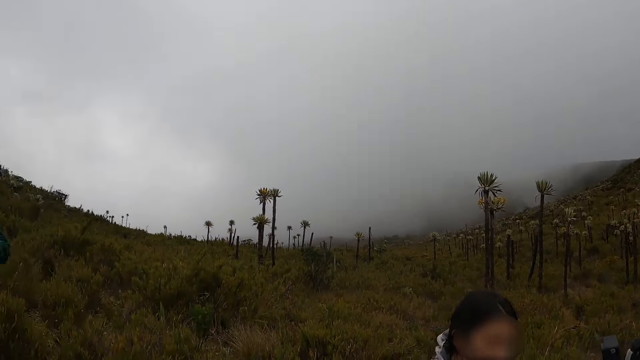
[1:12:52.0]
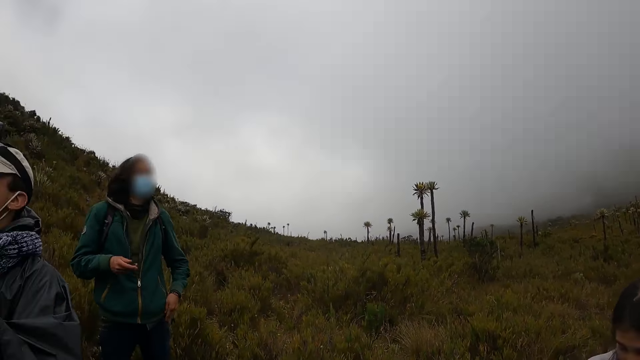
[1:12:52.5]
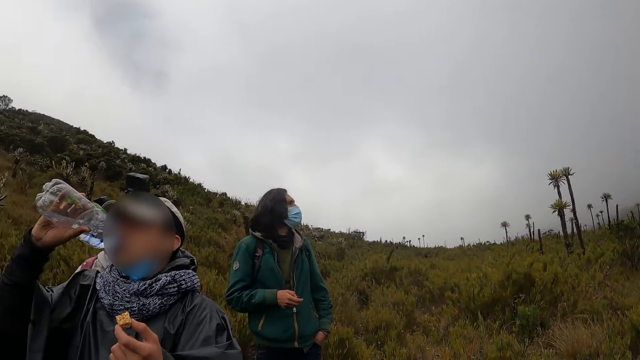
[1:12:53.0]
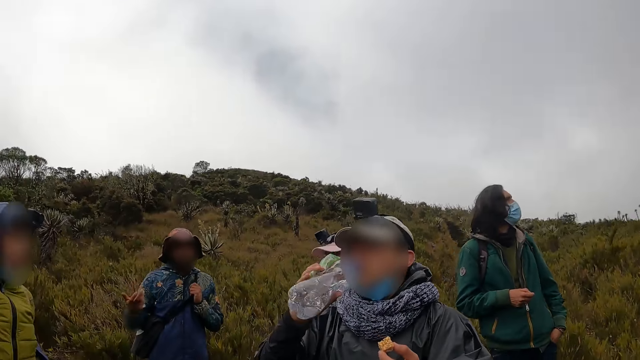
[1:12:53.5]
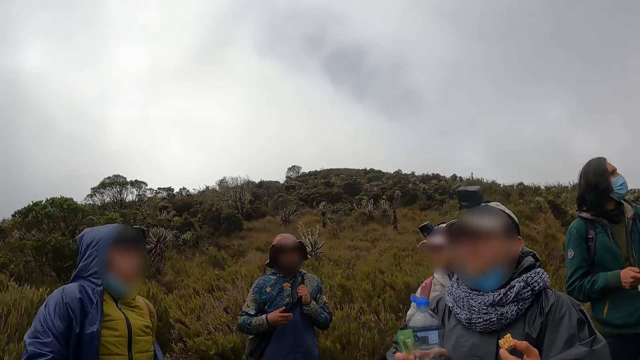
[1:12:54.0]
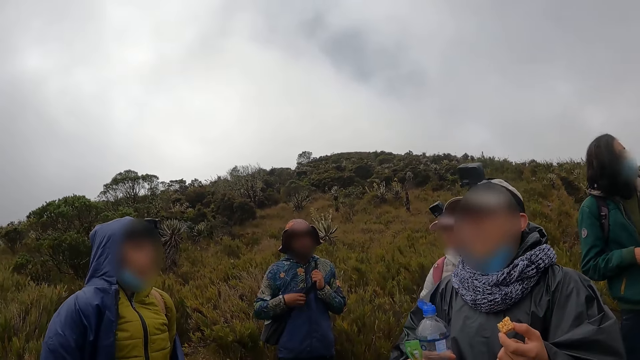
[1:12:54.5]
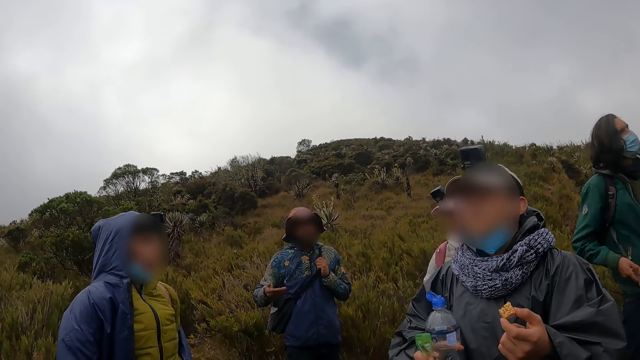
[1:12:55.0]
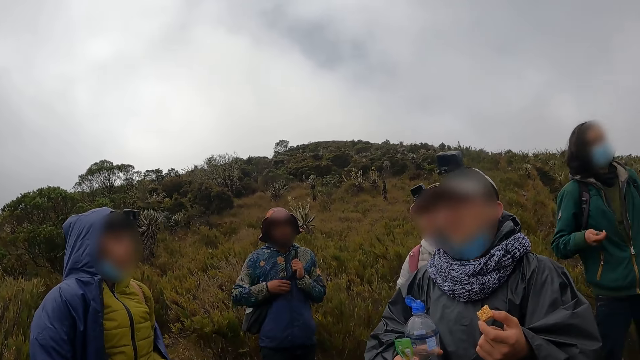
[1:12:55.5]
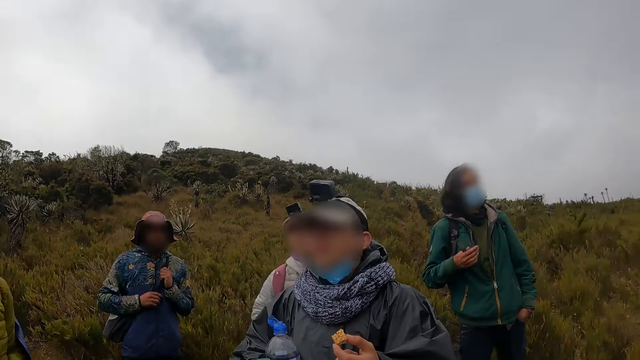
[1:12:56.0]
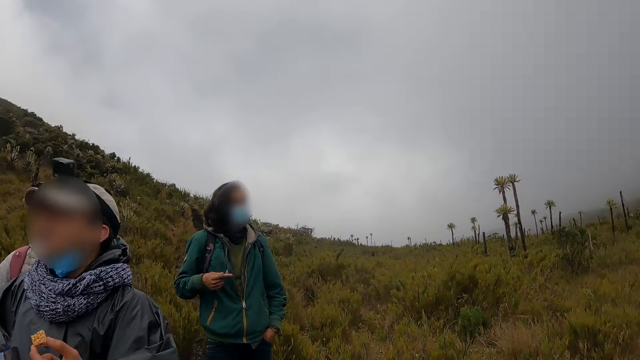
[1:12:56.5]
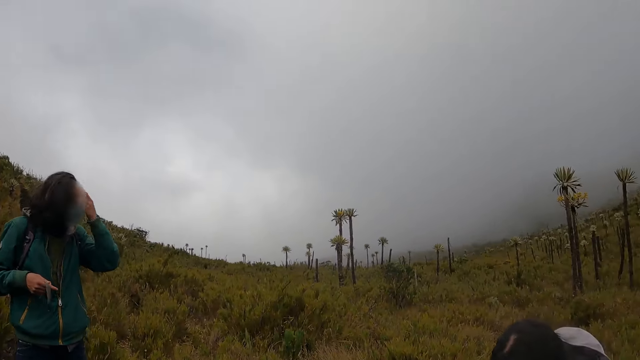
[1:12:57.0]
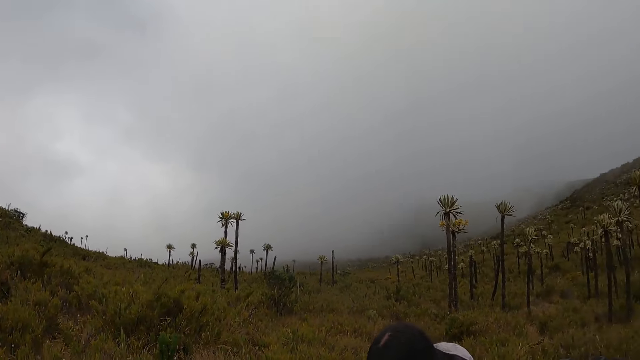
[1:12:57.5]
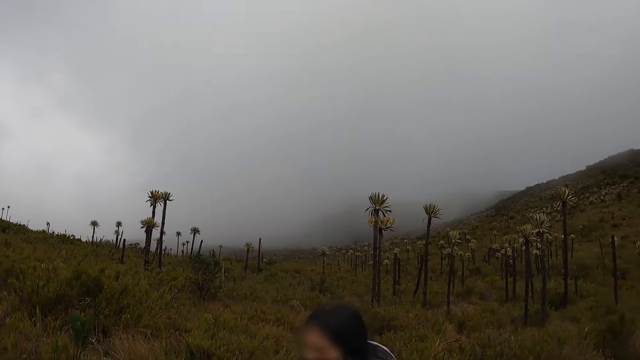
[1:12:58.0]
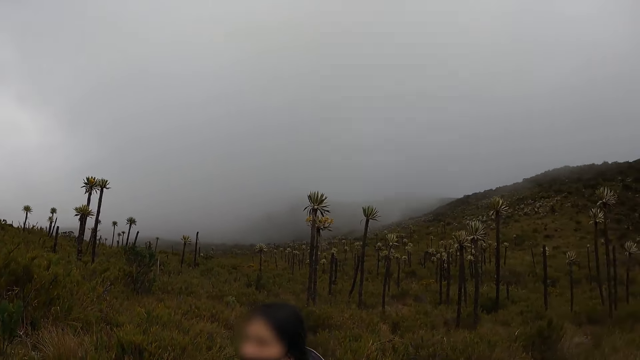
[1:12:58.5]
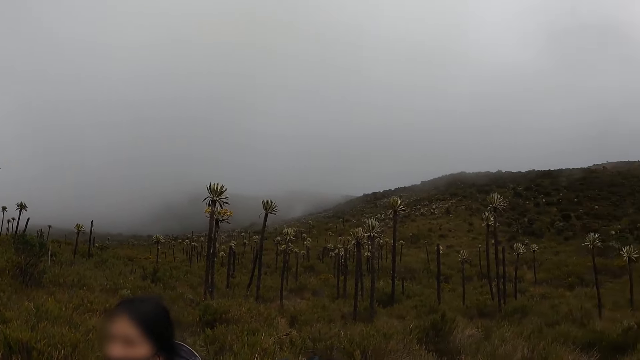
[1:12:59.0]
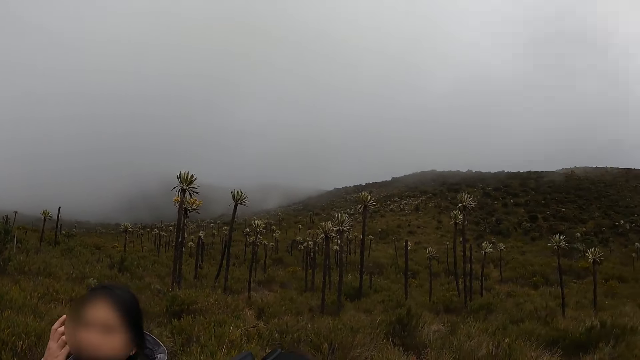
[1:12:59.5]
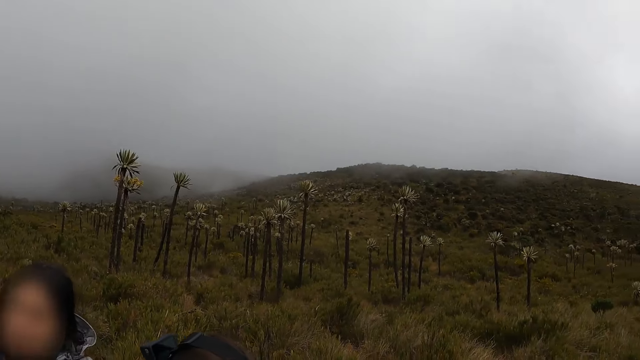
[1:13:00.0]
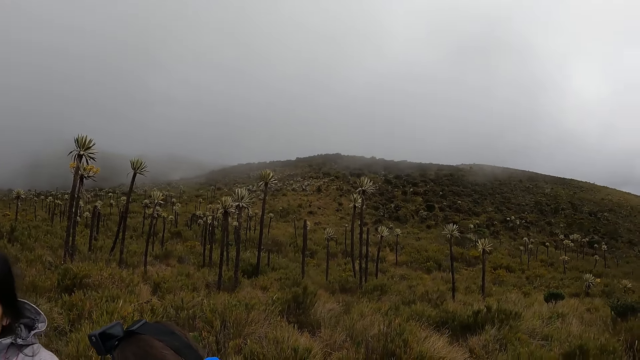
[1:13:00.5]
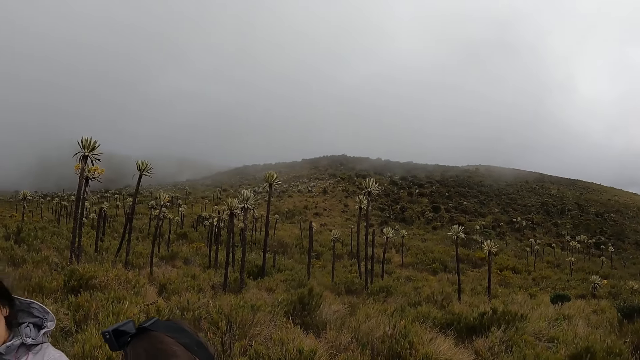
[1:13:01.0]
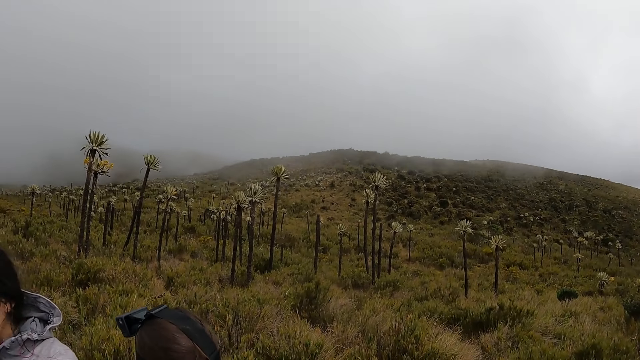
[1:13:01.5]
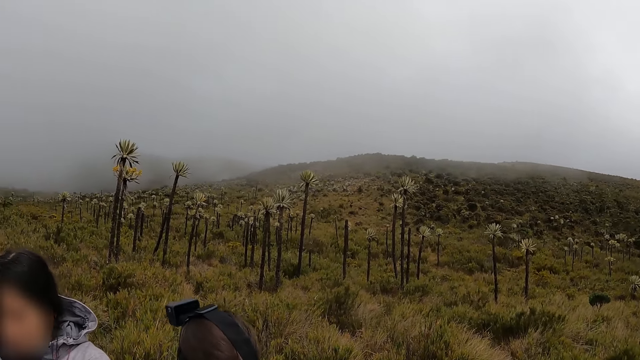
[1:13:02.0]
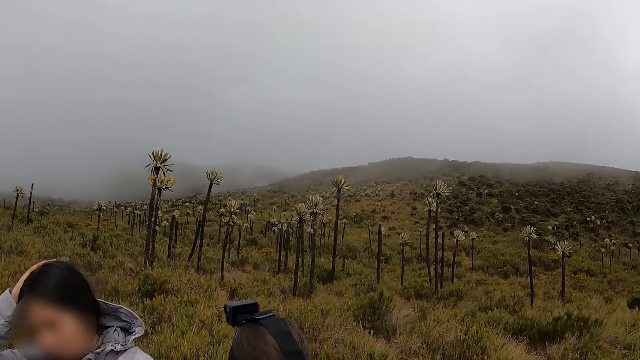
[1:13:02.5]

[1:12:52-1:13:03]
The camera wearer converses with a man. Another man looks around the vegetation. The camera wearer looks around the vegetation. A woman touches her hair. The camera wearer looks around the vegetation.

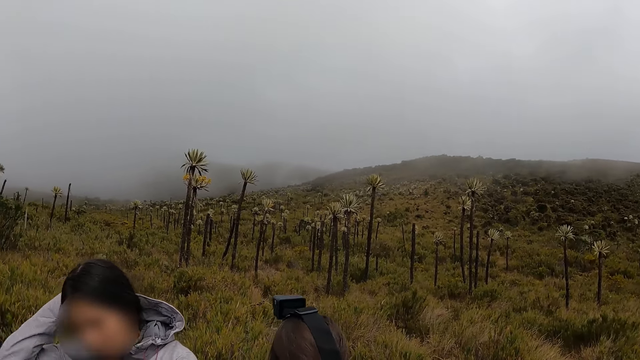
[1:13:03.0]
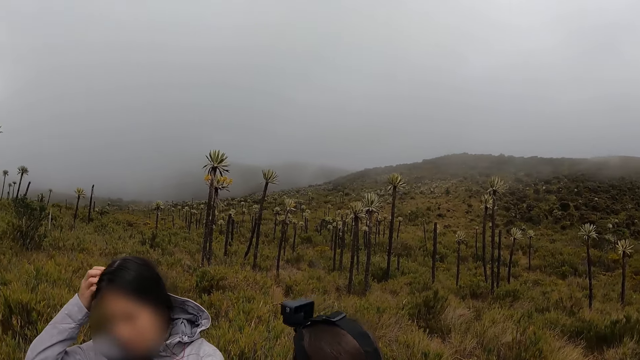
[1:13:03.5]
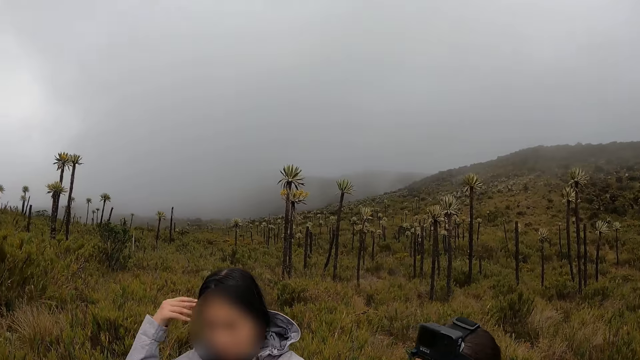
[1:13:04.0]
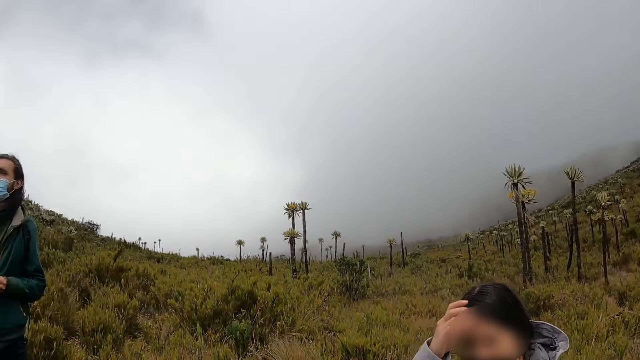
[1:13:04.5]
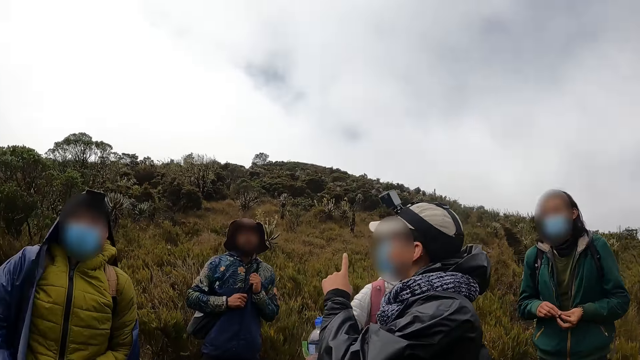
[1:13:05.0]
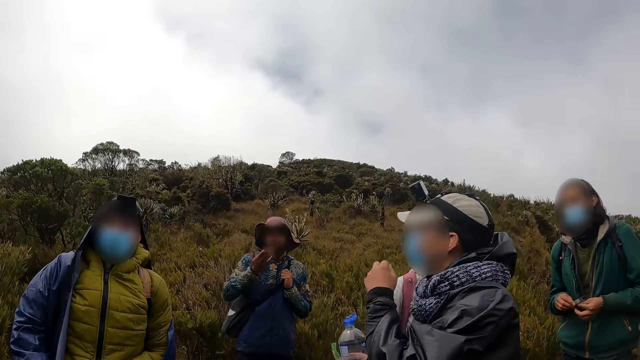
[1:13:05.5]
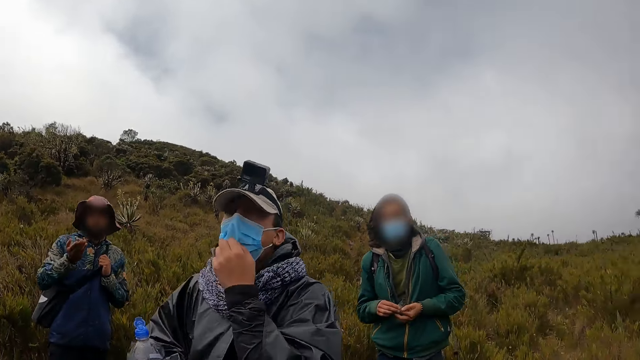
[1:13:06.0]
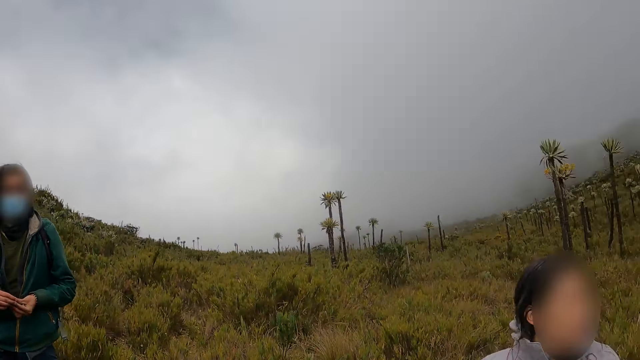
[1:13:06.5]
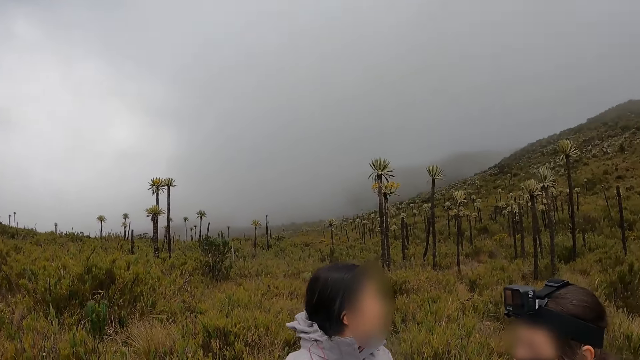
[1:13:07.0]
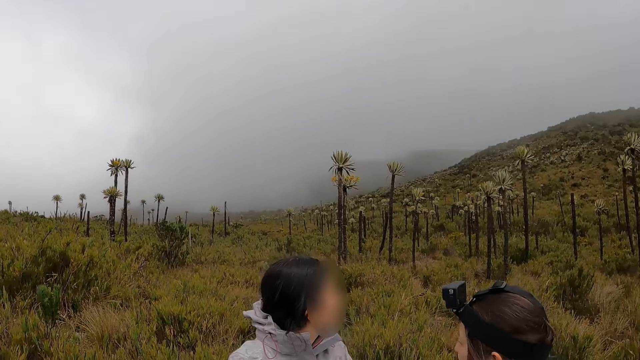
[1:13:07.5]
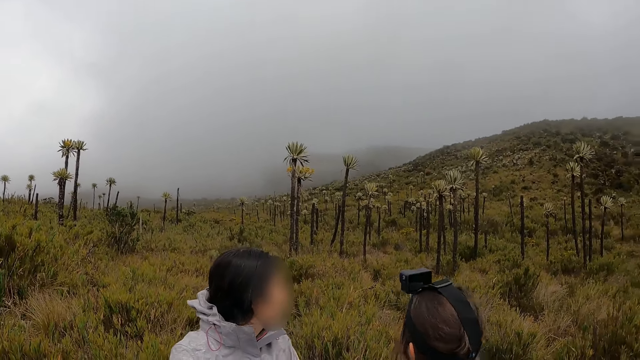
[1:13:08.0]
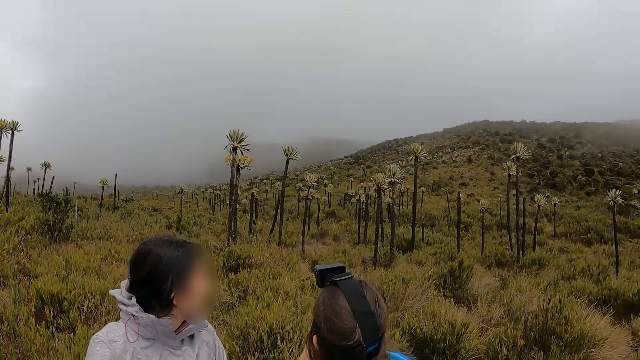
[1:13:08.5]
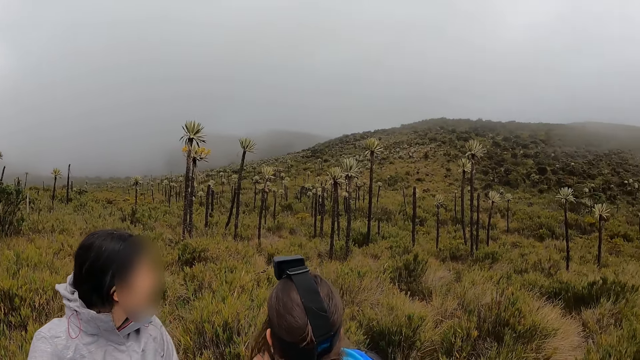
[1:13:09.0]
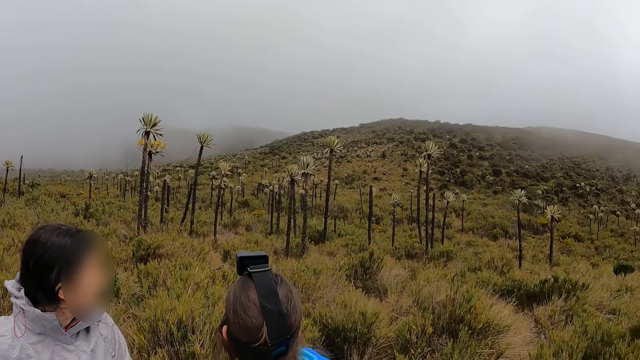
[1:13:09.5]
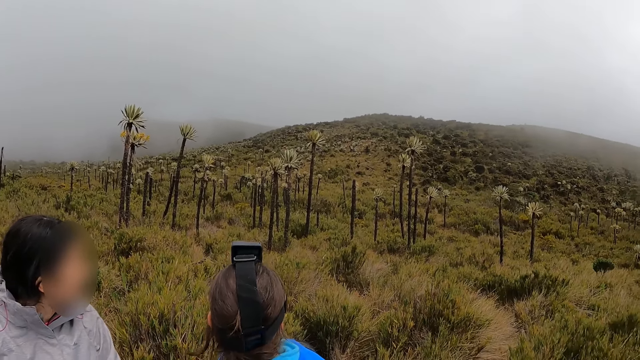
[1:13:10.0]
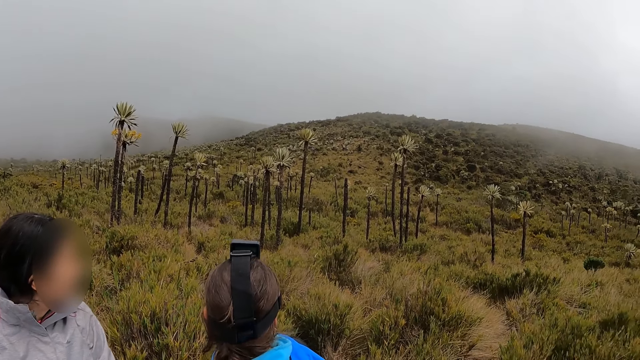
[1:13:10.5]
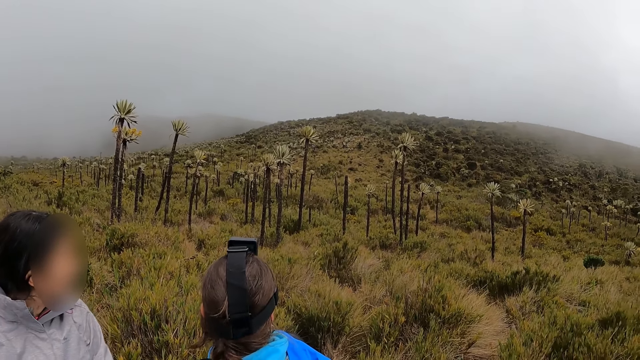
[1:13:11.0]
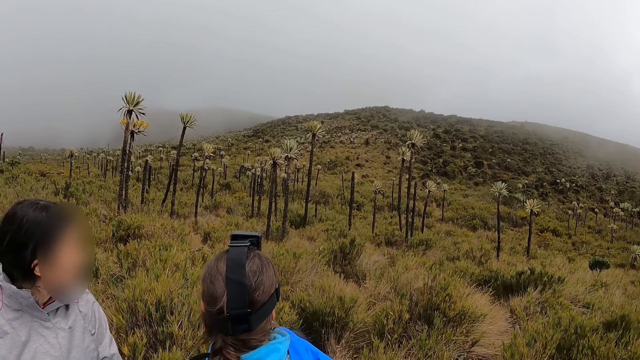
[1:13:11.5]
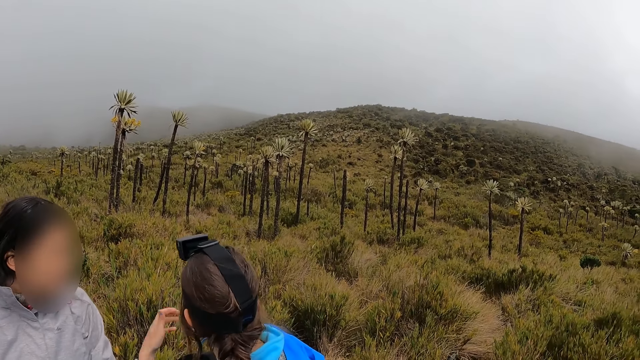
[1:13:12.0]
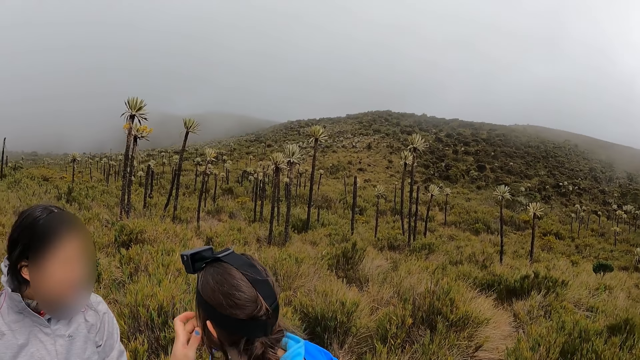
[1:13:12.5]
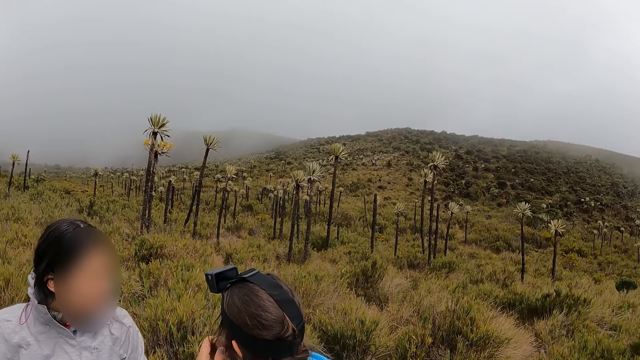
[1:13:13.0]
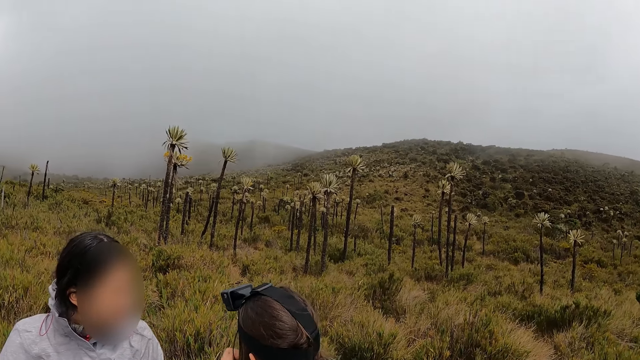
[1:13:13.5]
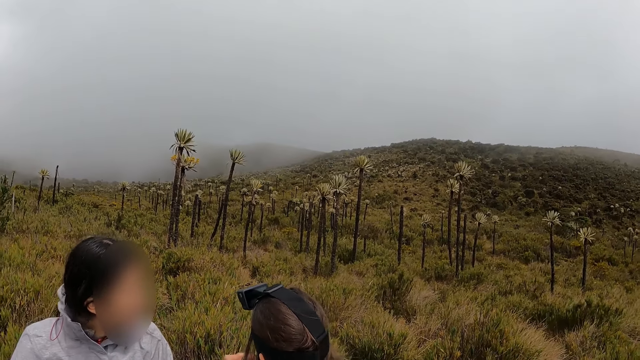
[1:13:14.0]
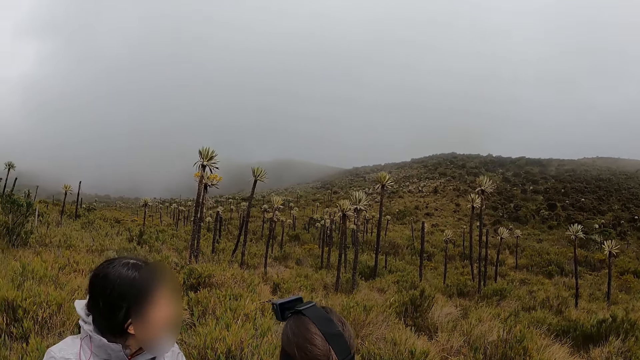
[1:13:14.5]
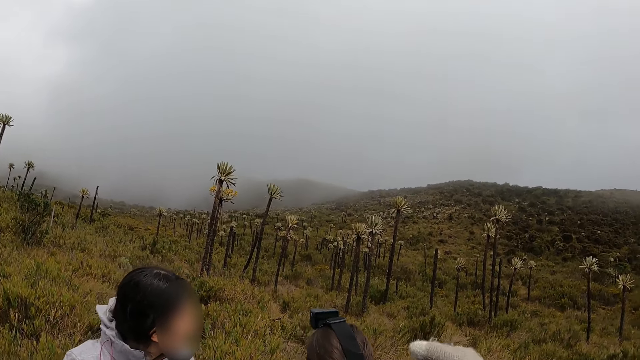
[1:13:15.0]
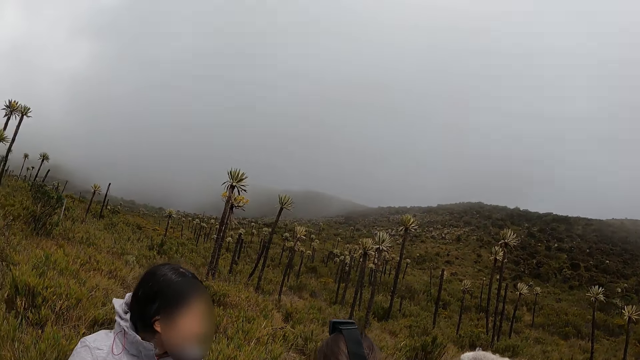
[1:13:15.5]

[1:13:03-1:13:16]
A woman touches her hair. A man converses with another man and a third man and another woman. The camera wearer looks around the vegetation. A third woman and the first woman look around the vegetation. The camera wearer looks around the vegetation. The third woman converses with the first woman. The camera wearer looks around the vegetation.
